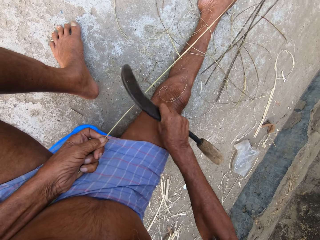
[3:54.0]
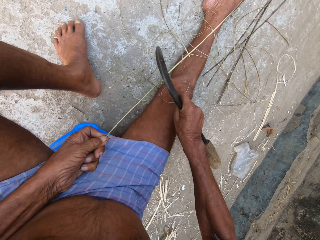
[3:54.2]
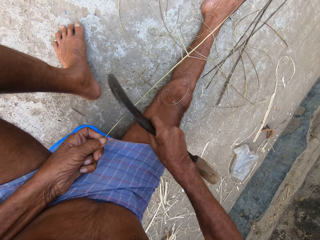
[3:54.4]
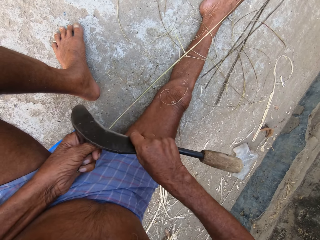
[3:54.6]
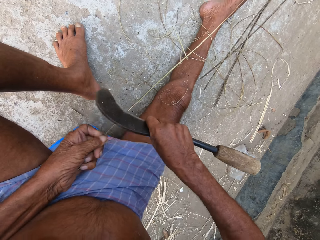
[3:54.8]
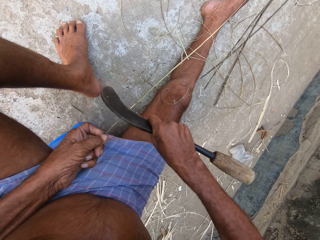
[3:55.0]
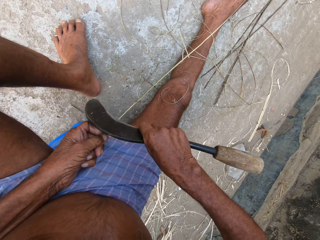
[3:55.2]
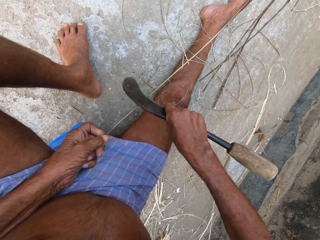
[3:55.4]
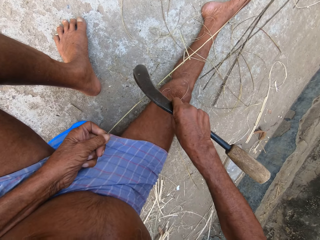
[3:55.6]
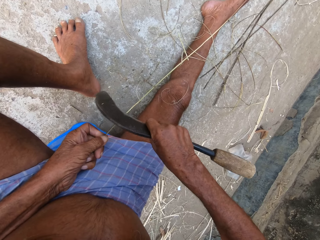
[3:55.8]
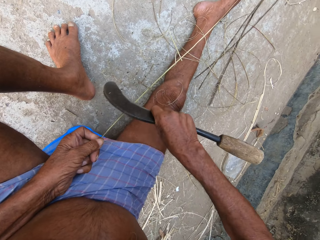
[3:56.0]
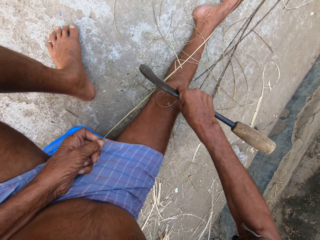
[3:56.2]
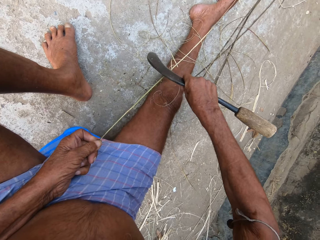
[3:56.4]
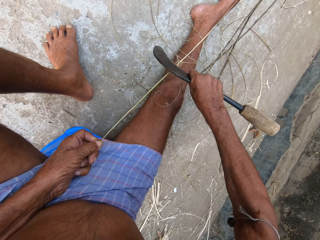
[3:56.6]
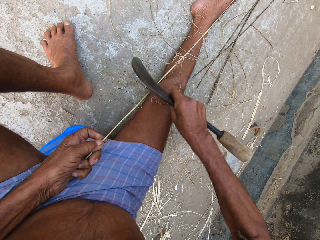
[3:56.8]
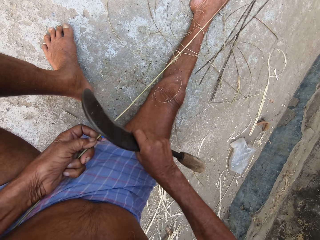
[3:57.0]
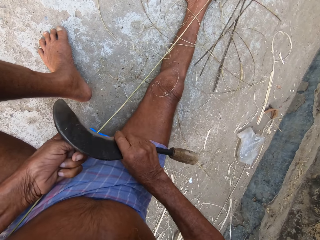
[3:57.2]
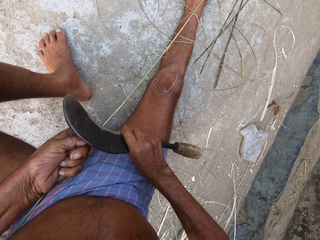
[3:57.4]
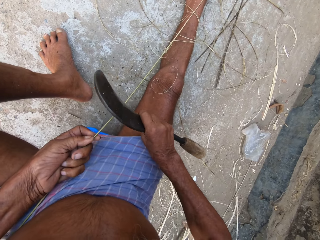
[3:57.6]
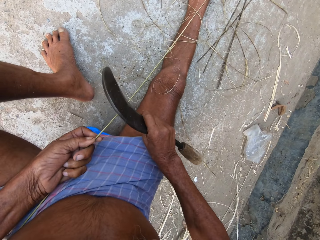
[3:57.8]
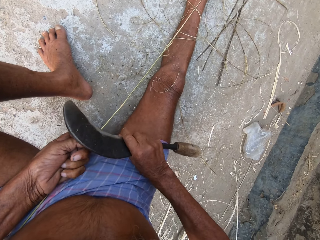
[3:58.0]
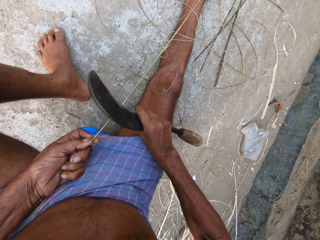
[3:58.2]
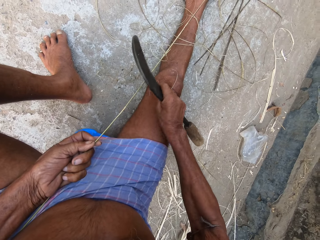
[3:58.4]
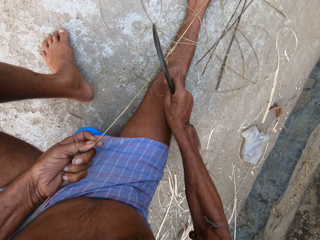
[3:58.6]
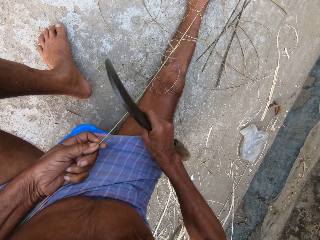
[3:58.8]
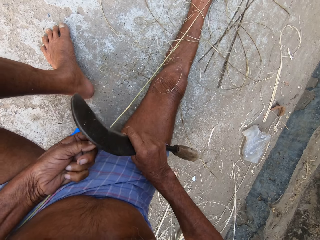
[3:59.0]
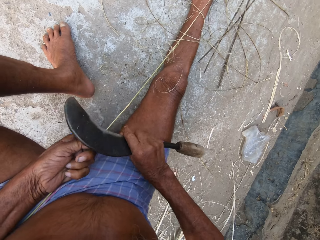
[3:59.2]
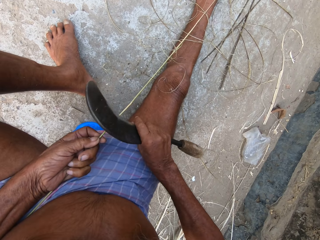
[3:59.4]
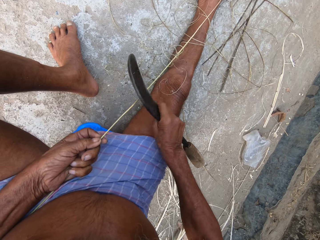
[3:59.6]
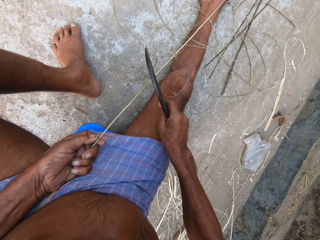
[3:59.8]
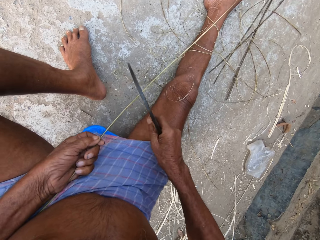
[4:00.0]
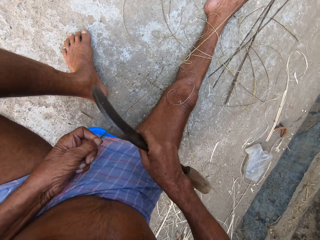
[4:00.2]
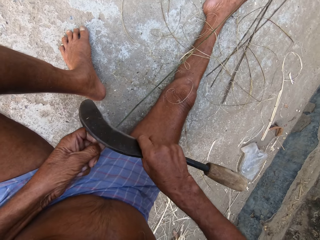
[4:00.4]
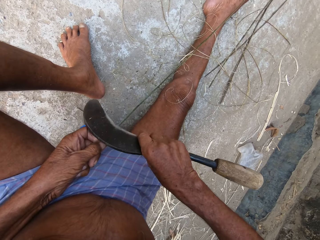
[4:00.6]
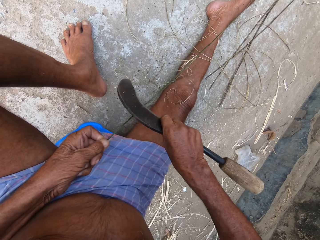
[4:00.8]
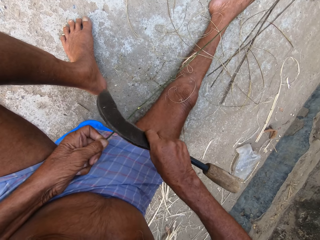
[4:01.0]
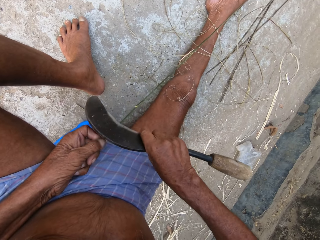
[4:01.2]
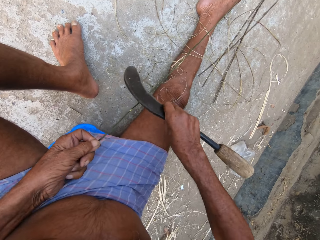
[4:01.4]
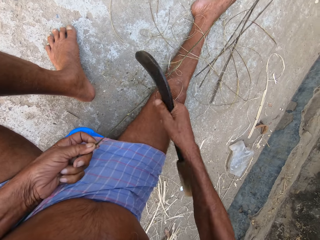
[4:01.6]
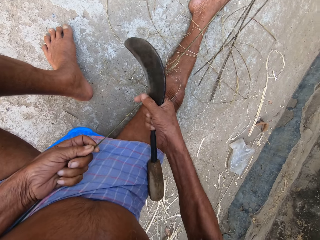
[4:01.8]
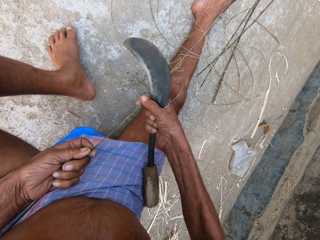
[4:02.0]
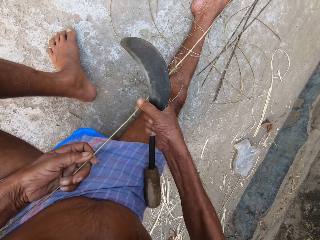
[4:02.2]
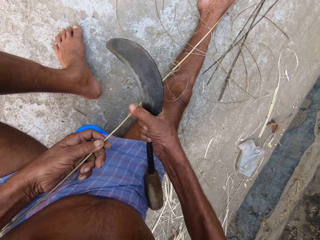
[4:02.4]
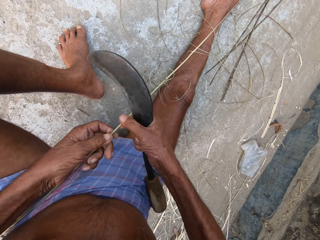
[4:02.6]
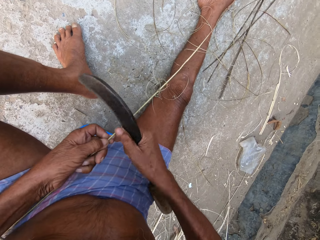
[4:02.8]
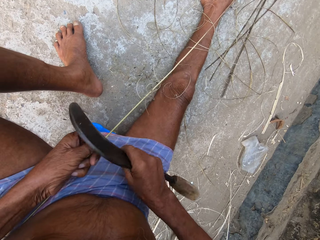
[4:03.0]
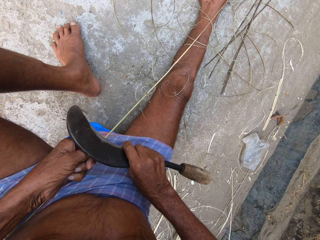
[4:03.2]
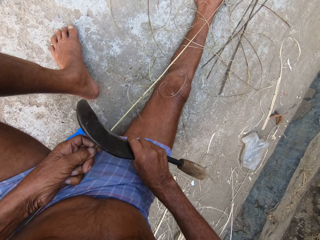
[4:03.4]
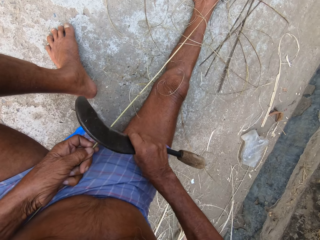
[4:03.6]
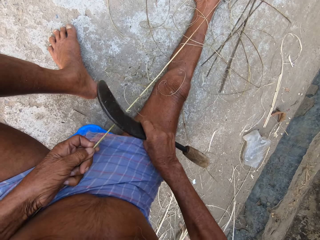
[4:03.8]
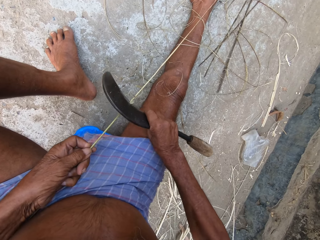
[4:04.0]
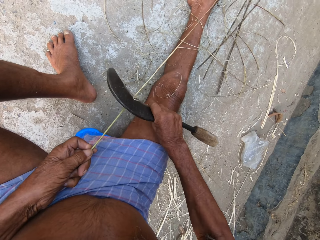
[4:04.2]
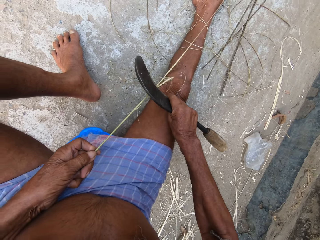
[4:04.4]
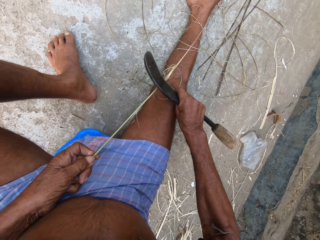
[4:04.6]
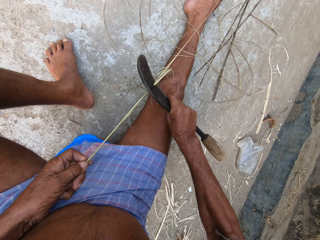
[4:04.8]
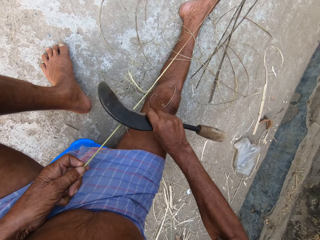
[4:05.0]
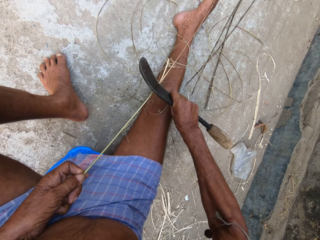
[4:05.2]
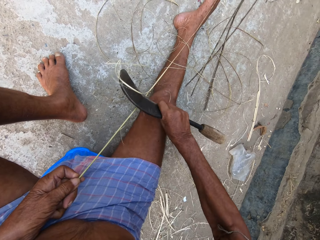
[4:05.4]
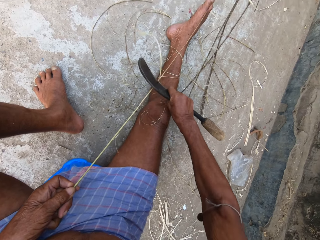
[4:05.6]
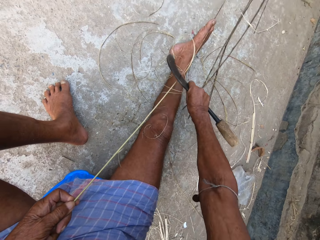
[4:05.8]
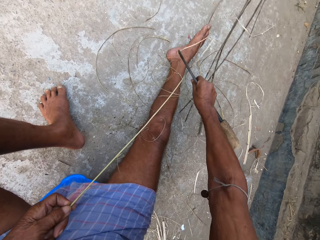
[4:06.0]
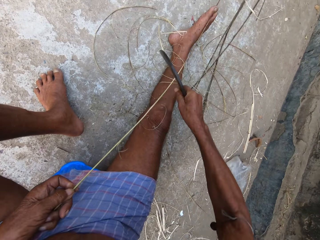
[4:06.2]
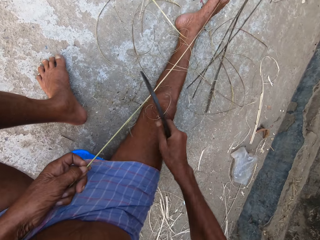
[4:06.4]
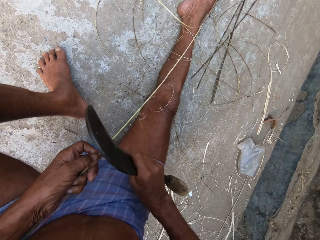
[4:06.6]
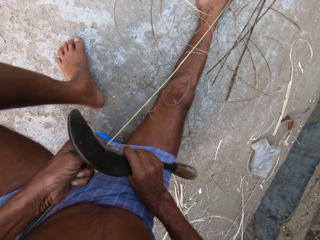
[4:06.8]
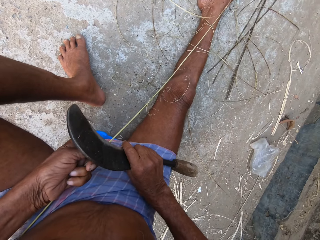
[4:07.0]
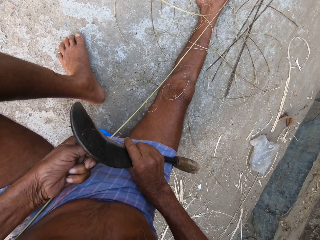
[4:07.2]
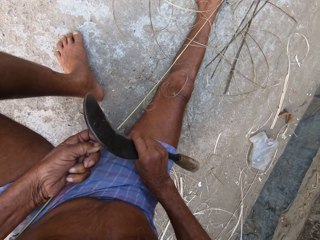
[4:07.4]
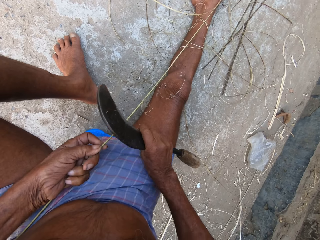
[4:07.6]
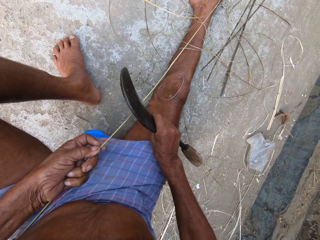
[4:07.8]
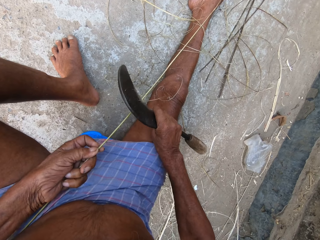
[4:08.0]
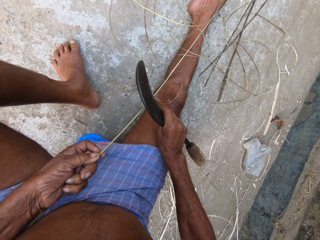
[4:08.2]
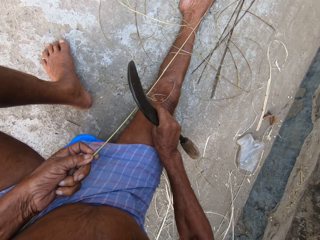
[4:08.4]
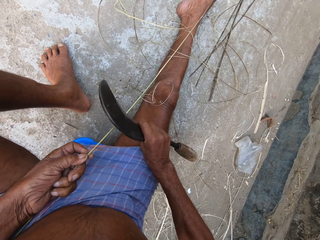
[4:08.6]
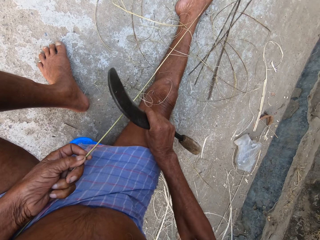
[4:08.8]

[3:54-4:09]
The camera wearer carves the sisal using a sickle. He adjusts the bamboo cane with both hands. He holds the sisal. He trims the bamboo cane with the sickle in his right hand.

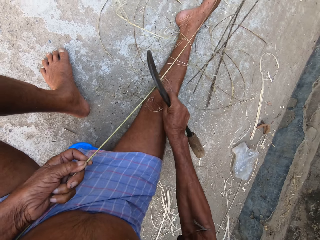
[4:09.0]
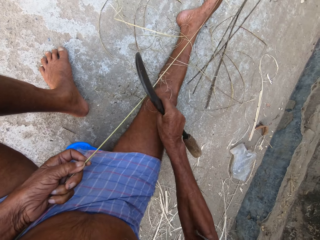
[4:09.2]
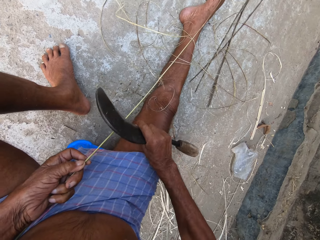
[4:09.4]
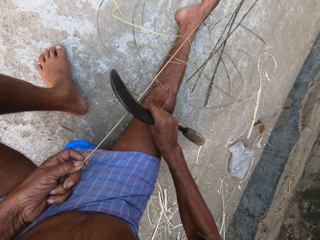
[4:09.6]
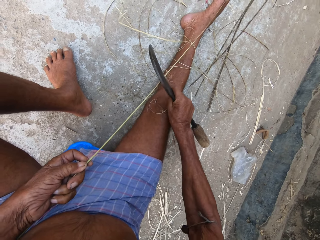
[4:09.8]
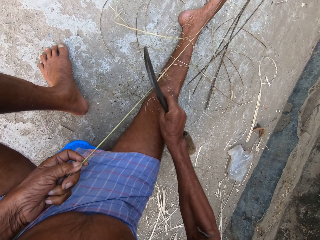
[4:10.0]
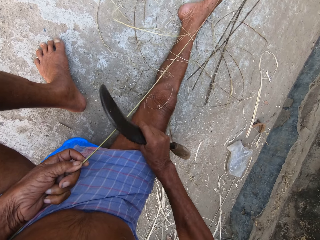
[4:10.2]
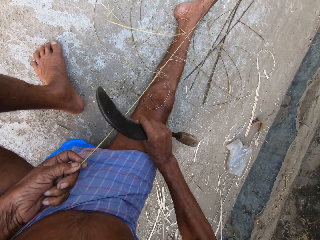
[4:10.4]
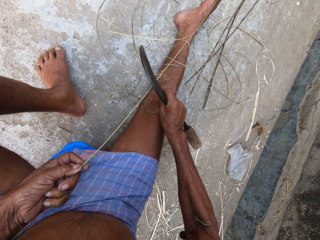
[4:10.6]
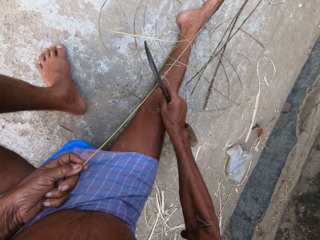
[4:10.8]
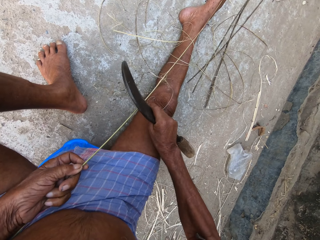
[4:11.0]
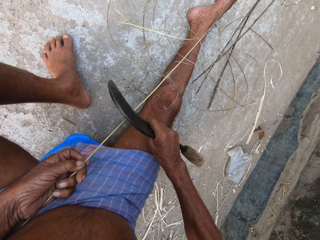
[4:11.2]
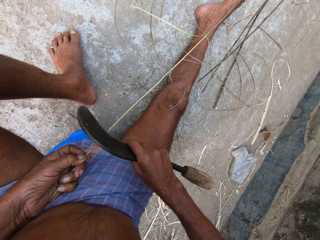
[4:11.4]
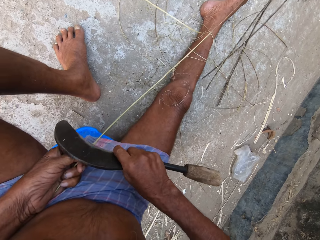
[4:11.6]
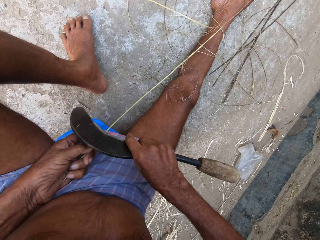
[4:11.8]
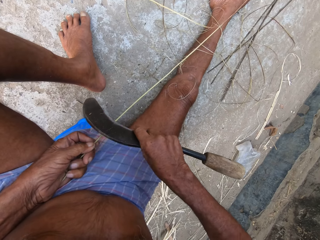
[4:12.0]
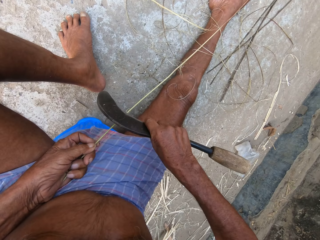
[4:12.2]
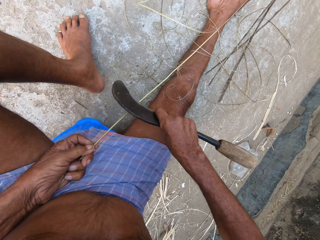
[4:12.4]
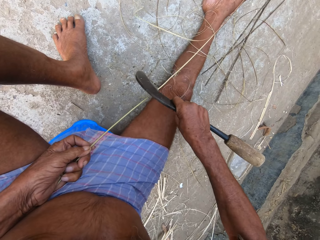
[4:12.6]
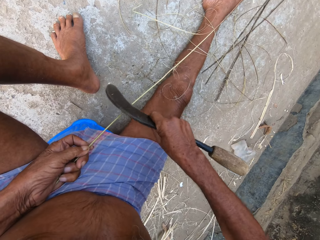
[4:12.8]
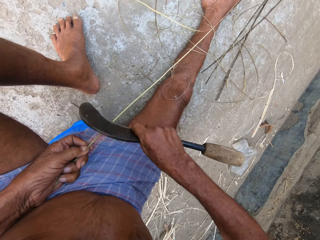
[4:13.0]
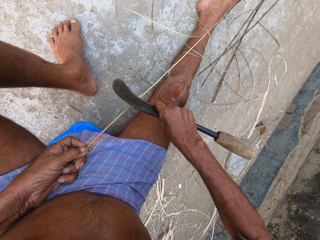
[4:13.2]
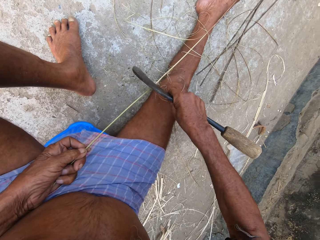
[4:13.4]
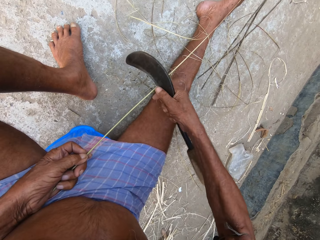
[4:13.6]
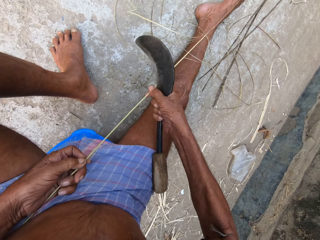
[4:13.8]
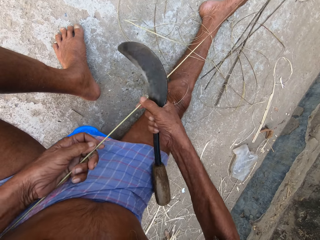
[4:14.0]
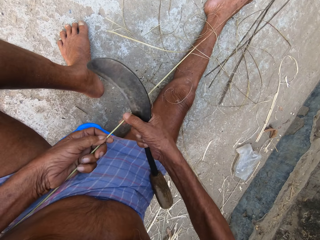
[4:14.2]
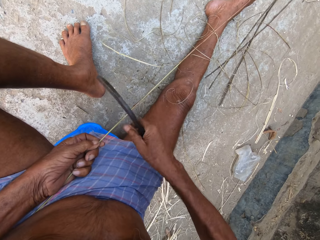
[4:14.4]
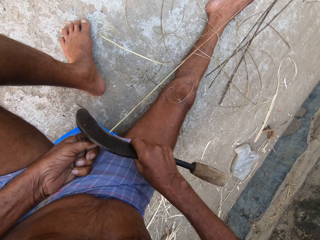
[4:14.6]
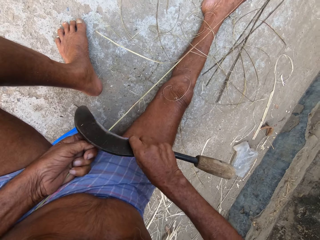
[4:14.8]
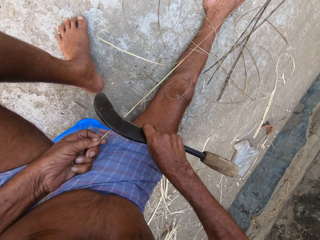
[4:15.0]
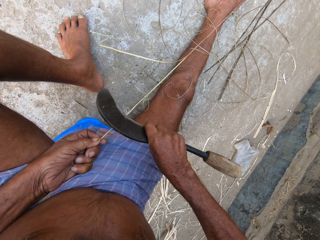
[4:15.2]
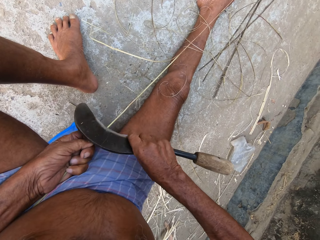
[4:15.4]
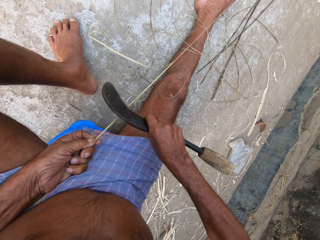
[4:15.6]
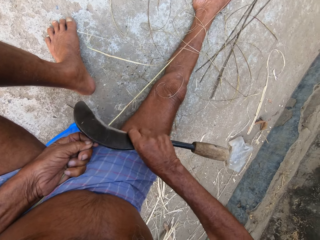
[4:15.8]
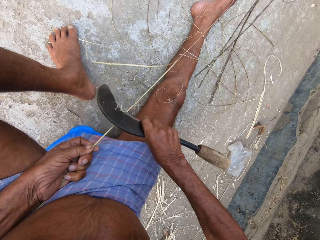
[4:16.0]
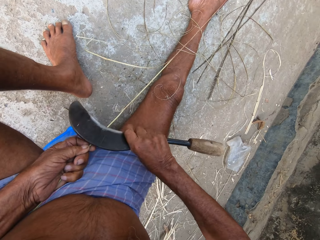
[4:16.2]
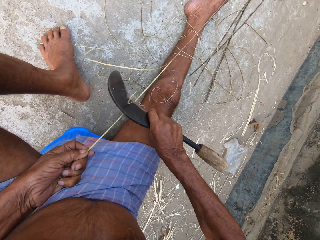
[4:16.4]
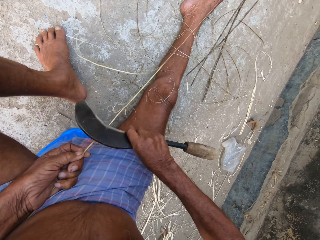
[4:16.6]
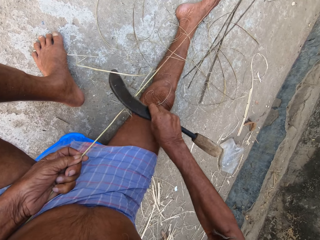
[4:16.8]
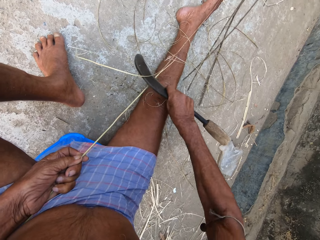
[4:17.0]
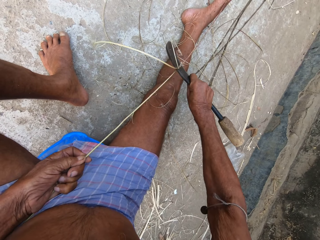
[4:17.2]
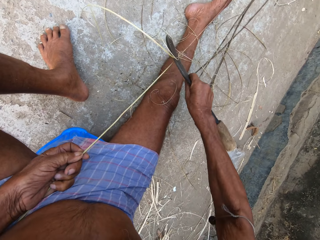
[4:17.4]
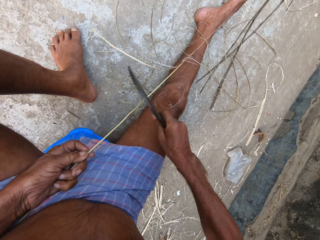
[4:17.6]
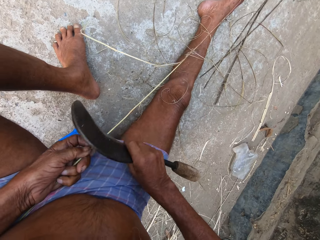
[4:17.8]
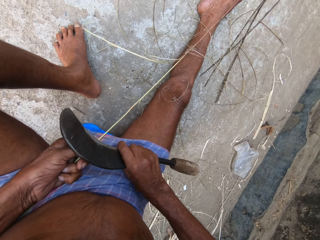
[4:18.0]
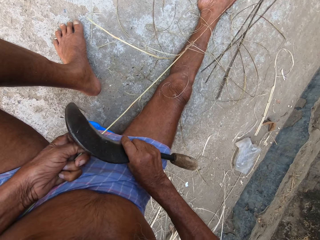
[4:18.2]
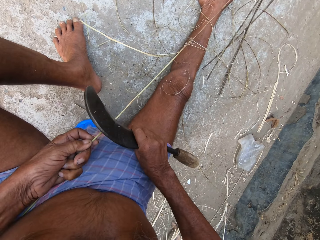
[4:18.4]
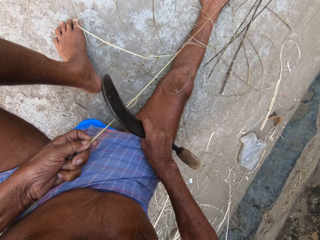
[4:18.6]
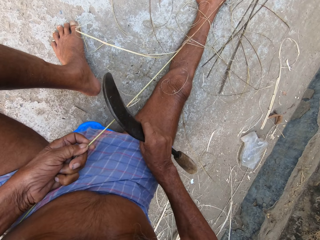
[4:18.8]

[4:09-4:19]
The camera wearer adjusts the bamboo cane with both hands. He holds the sisal. He trims the bamboo cane with the sickle in his right hand.
